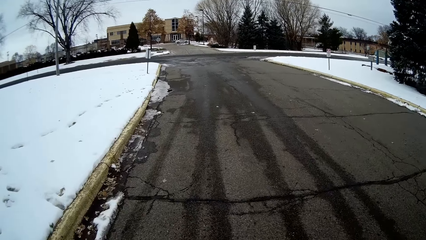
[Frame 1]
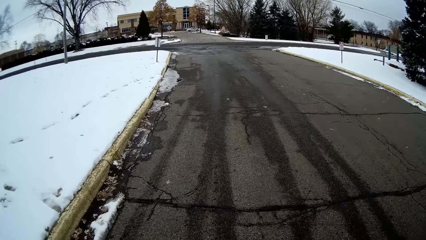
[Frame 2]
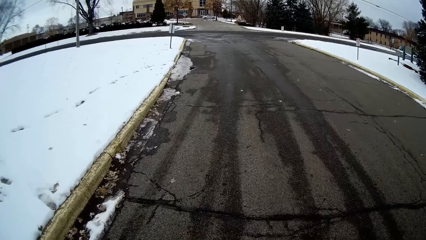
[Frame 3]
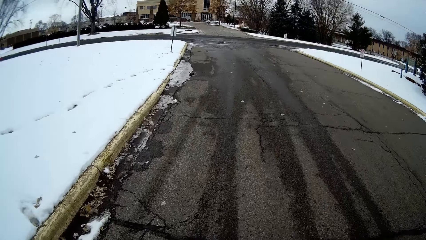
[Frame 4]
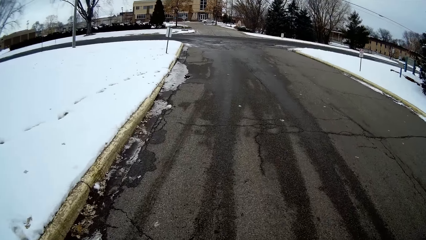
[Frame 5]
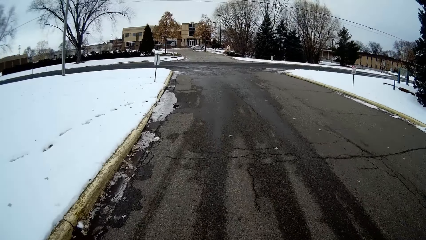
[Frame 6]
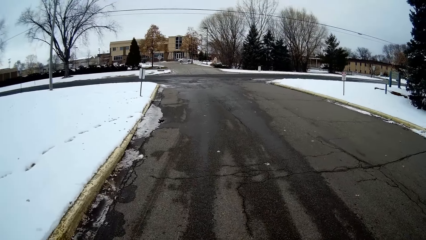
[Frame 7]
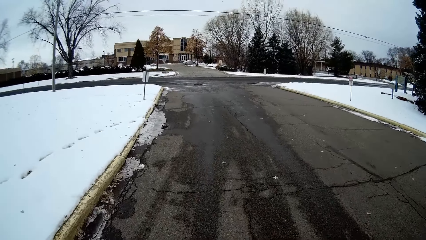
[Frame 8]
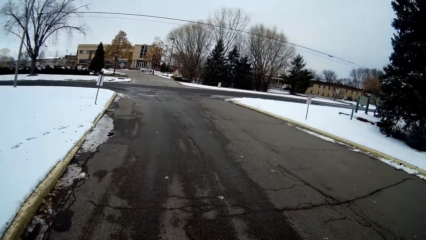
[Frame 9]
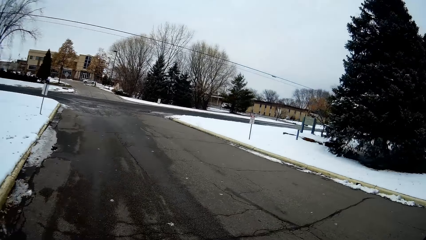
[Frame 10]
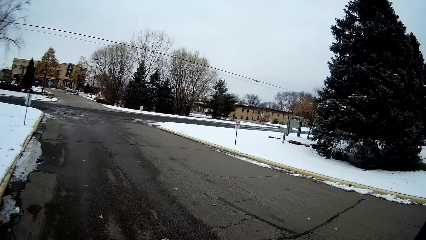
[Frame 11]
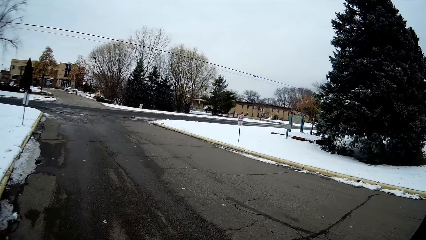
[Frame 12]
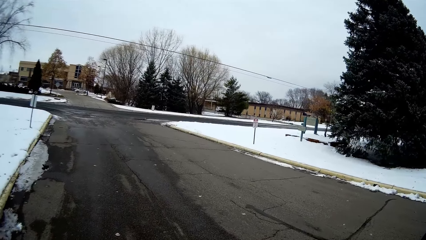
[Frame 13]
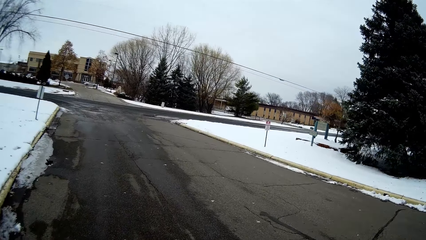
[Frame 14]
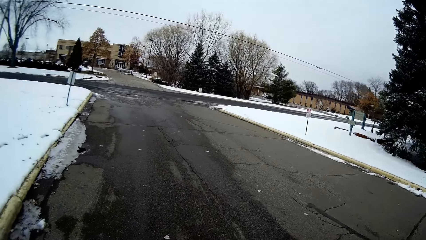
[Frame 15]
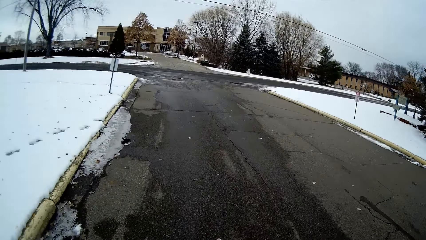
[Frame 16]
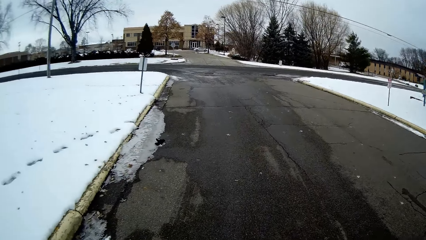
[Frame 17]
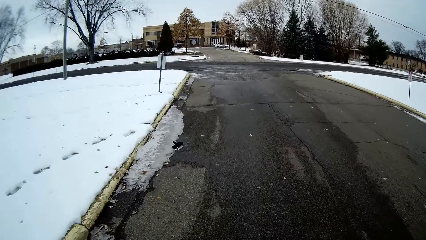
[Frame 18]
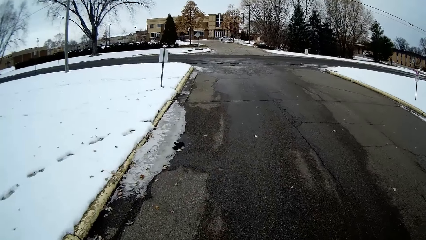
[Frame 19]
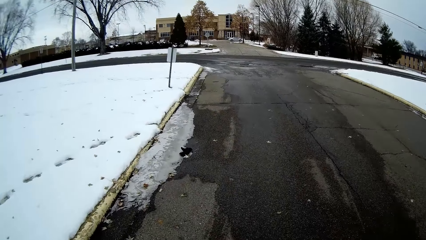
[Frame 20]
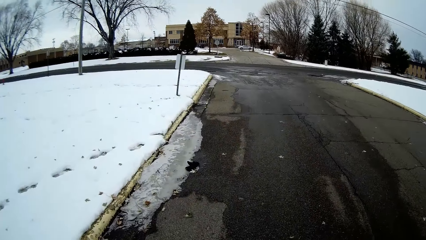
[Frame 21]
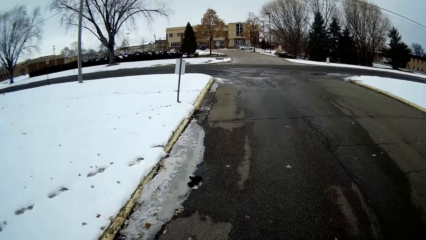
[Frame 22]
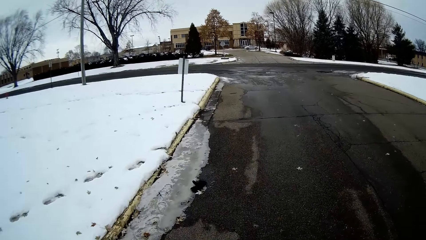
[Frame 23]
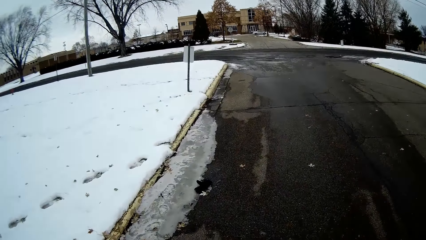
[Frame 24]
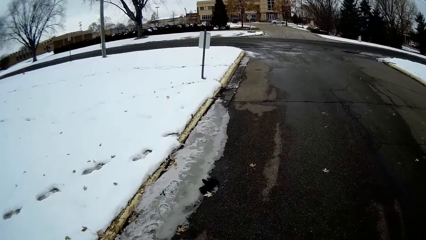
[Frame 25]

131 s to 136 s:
The camera wearer talks with a person. They look around.

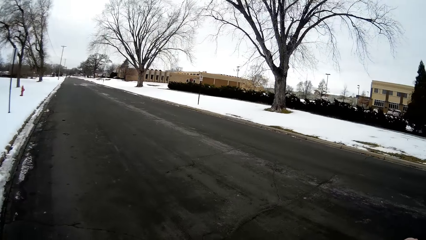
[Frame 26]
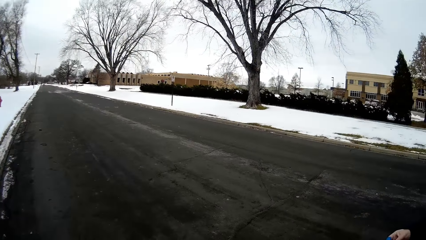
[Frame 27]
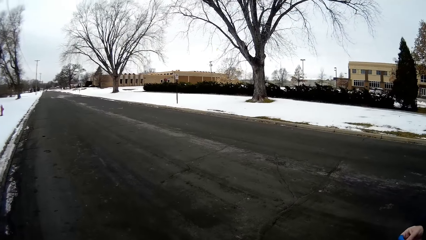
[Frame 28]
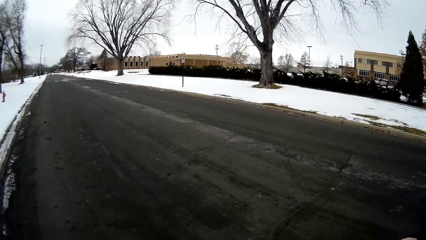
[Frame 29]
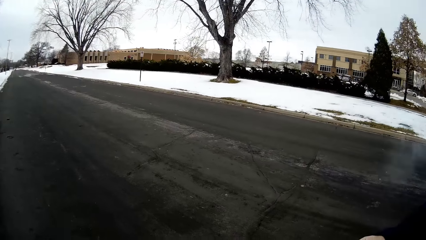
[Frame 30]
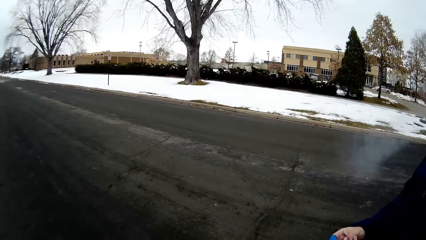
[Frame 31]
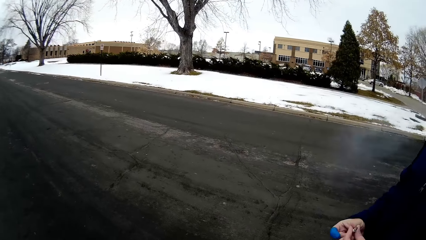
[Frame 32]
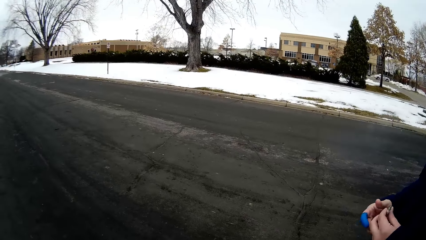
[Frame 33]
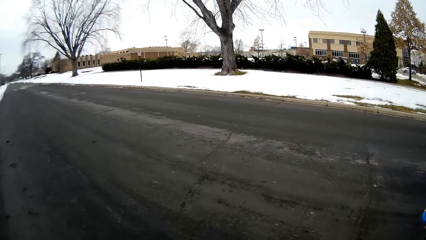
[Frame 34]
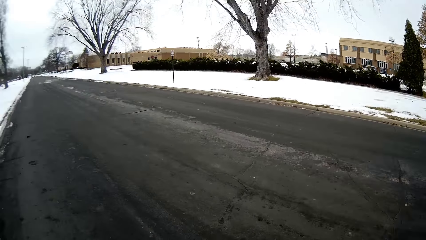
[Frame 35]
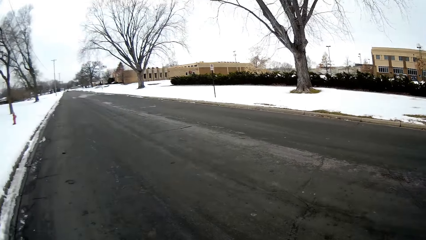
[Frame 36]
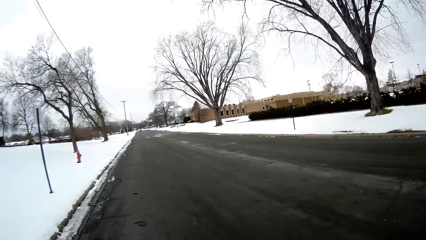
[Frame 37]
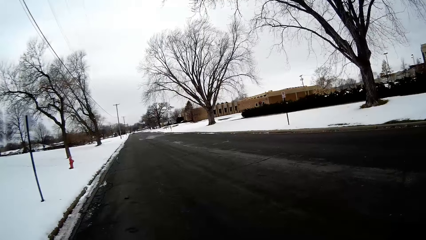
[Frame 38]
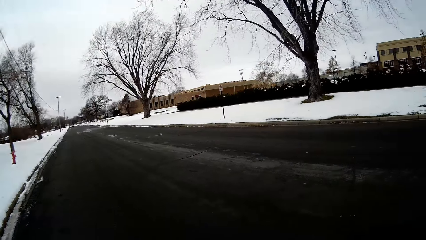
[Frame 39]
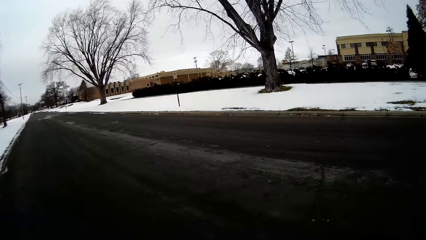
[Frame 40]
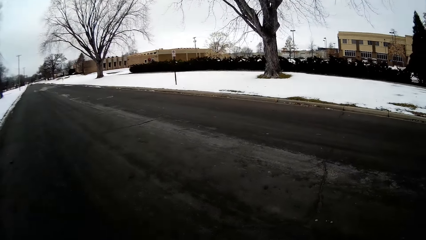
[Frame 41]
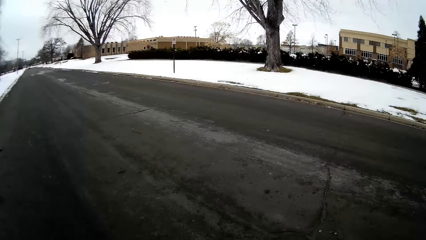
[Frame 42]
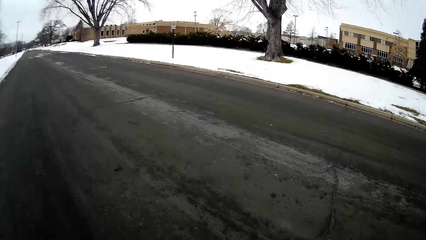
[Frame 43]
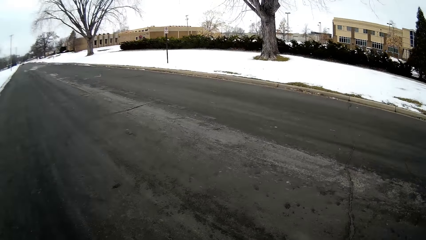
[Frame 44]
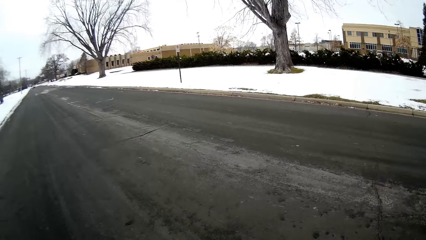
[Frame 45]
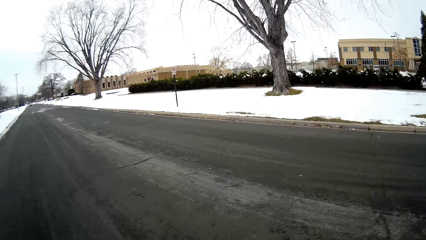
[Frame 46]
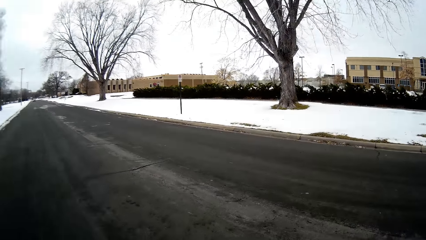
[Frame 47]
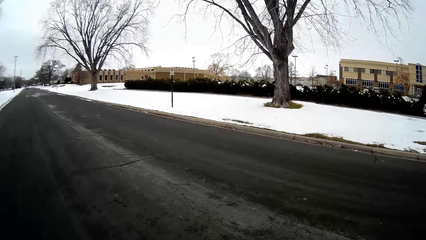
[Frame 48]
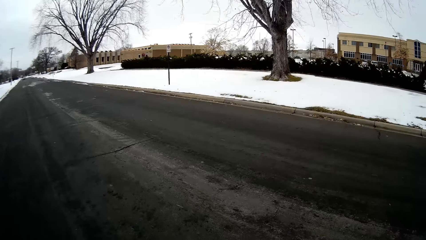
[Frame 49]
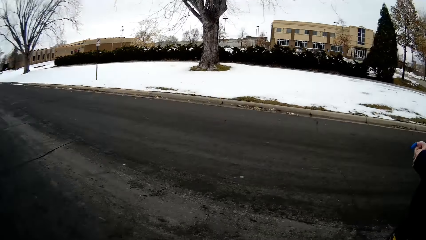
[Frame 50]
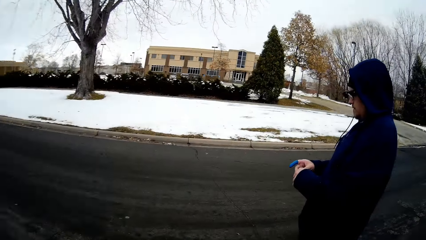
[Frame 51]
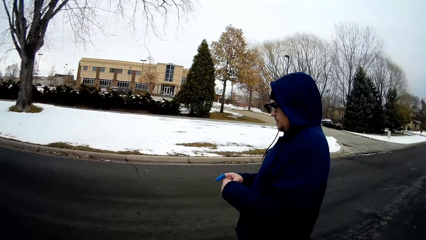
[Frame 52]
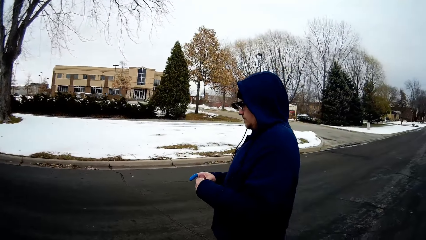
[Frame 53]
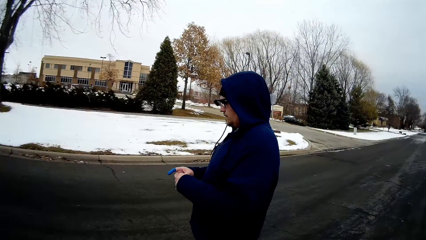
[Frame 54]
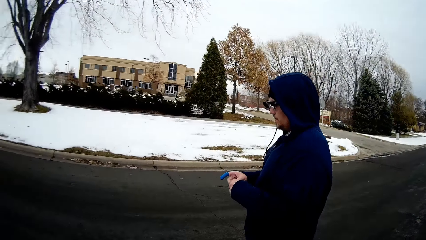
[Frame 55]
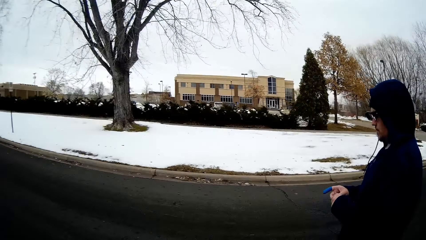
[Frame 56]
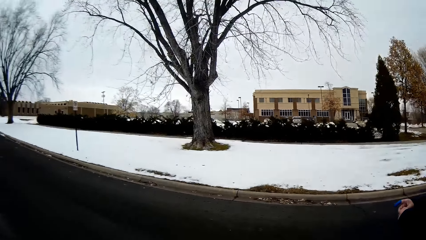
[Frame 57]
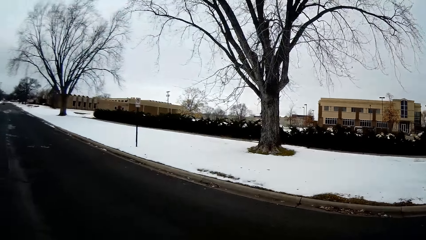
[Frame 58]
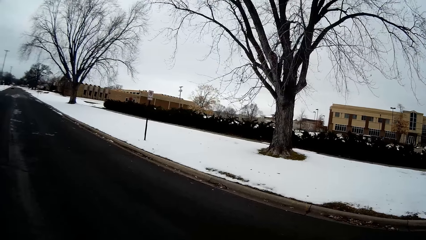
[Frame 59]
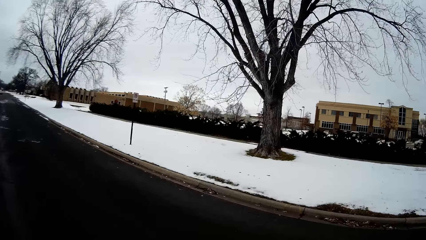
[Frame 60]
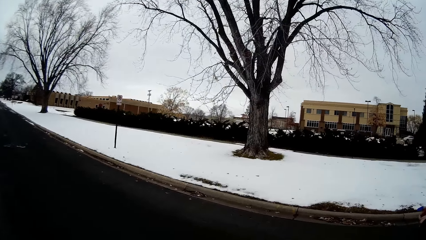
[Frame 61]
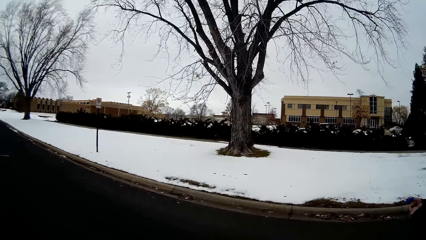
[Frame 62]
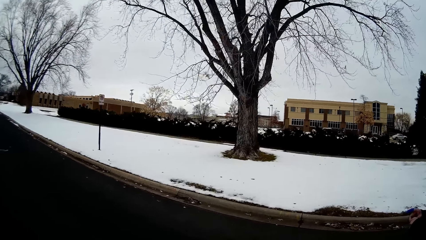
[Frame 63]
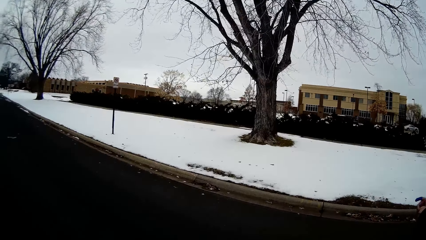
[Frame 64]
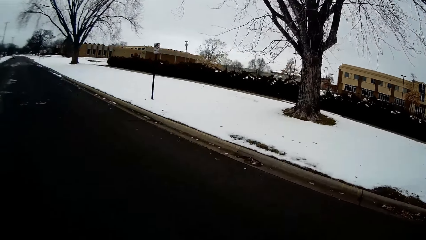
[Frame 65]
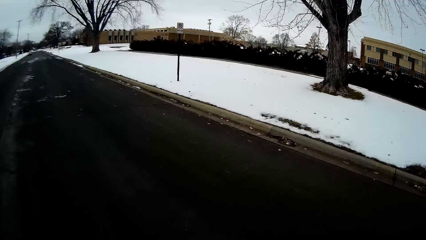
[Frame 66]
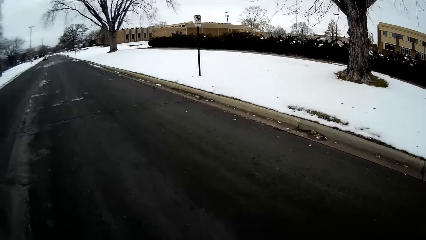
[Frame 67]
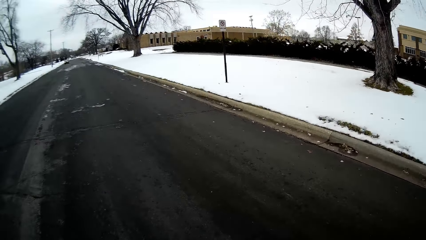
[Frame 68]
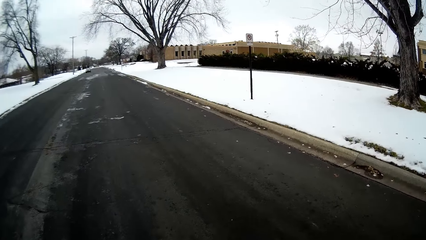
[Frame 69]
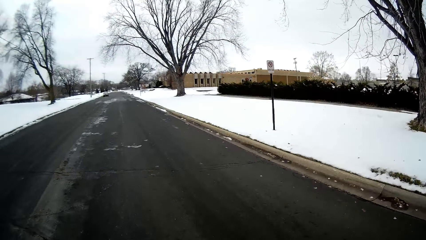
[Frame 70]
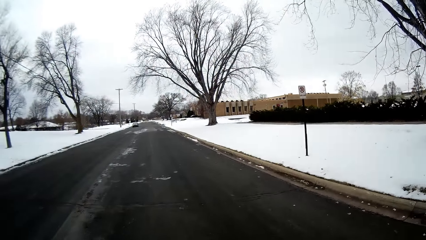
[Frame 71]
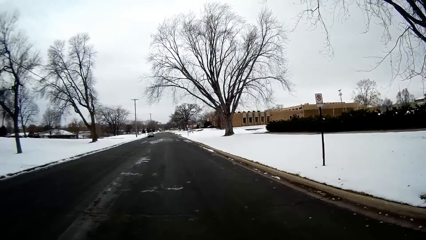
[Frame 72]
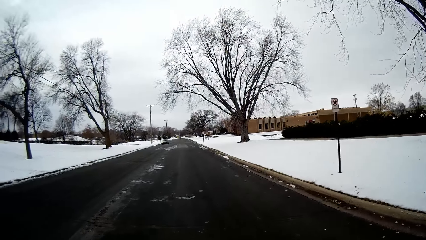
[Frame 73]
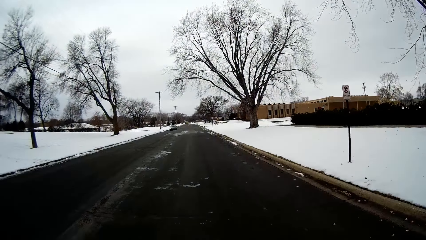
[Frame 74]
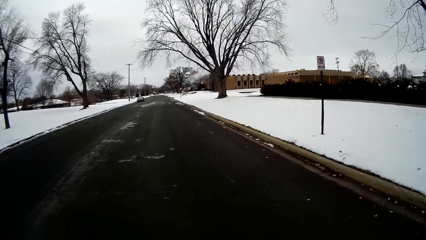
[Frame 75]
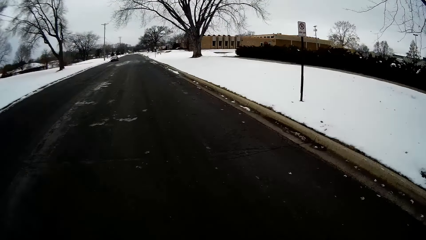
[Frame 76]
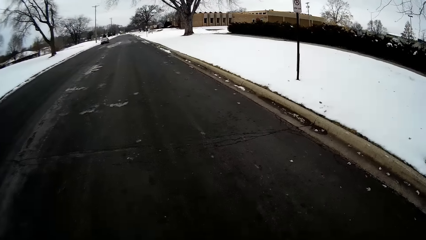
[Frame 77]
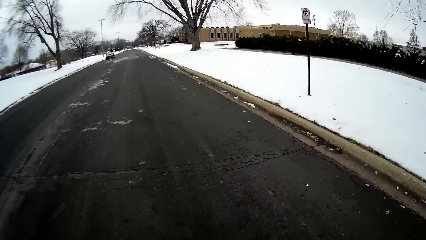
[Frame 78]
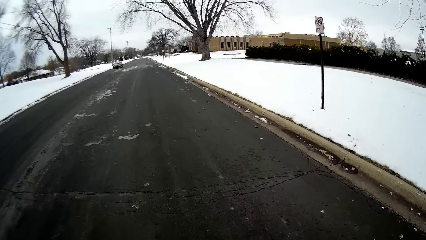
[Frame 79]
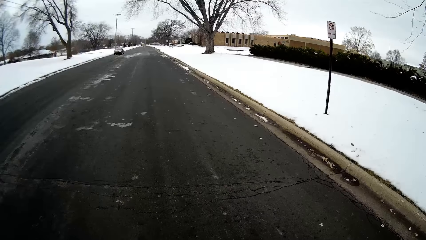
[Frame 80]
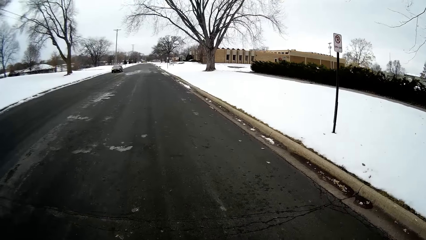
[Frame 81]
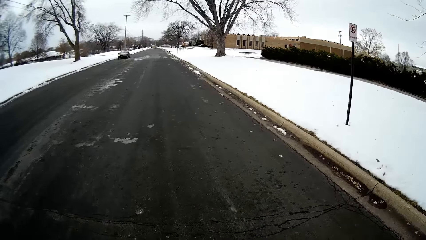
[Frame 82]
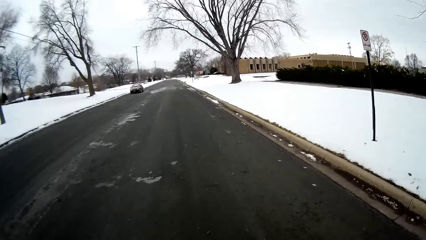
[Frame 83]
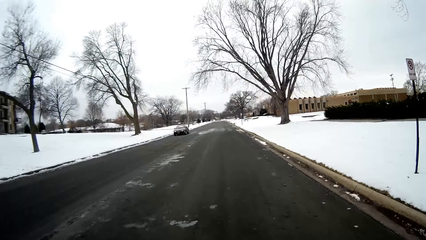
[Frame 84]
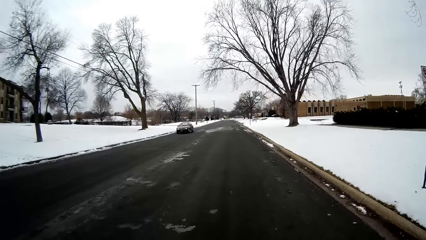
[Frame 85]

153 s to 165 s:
The camera wearer talks with a person. They walk on the road, turn around. They walk on the road and talk with the person.
